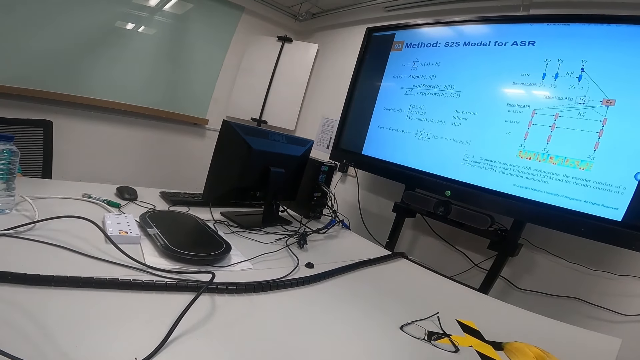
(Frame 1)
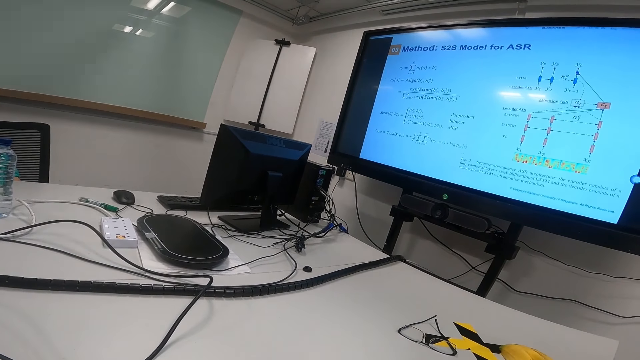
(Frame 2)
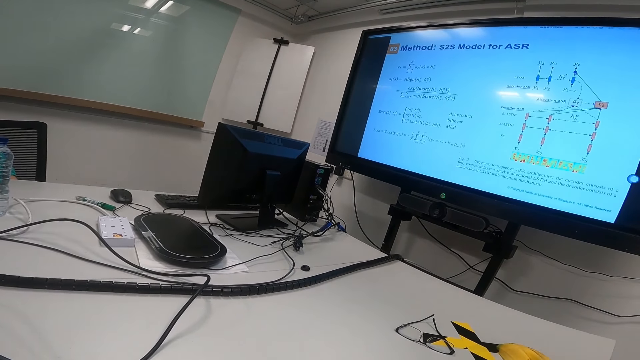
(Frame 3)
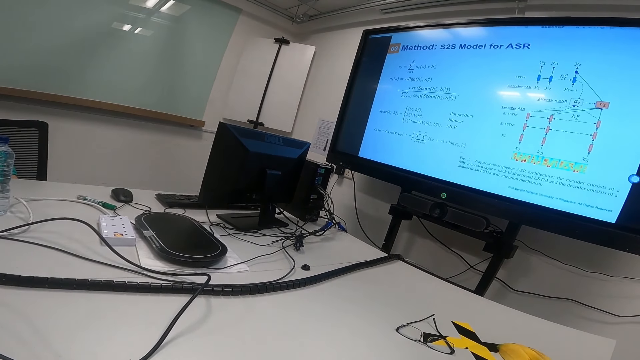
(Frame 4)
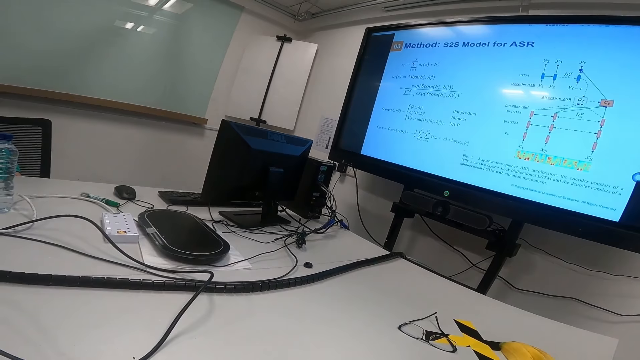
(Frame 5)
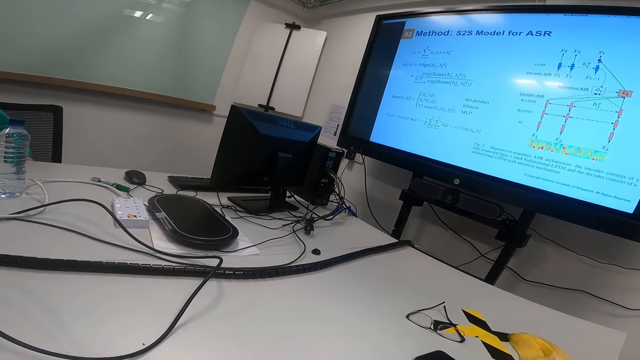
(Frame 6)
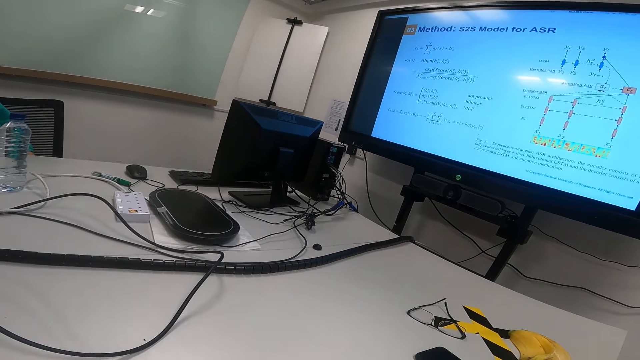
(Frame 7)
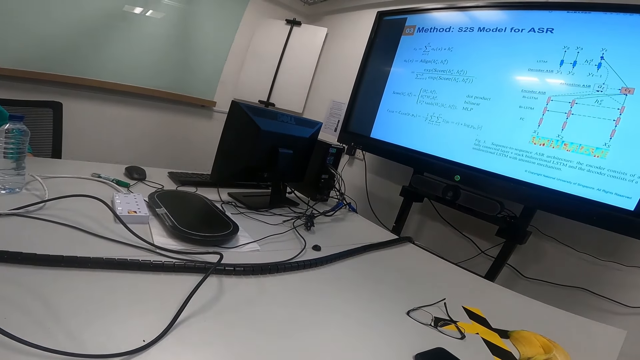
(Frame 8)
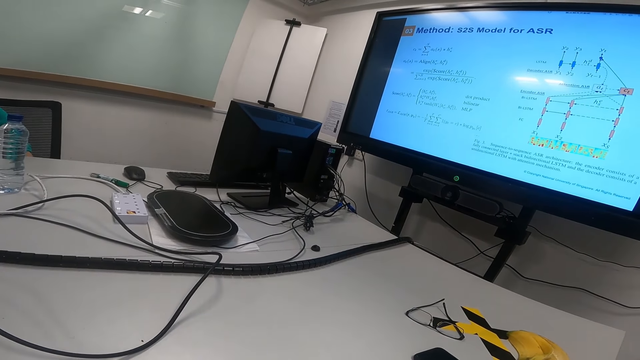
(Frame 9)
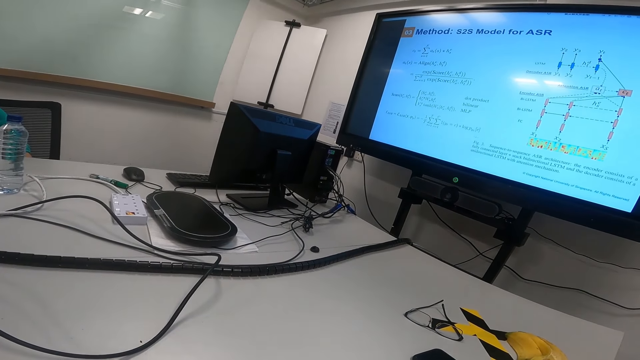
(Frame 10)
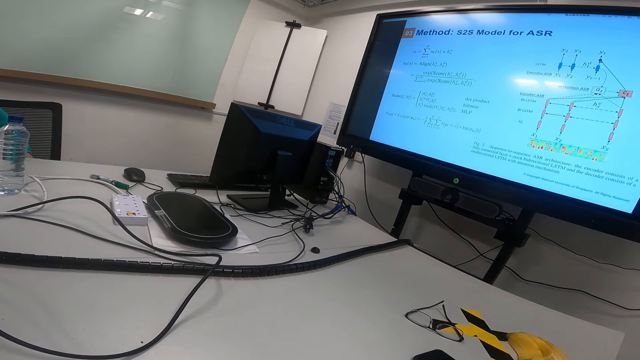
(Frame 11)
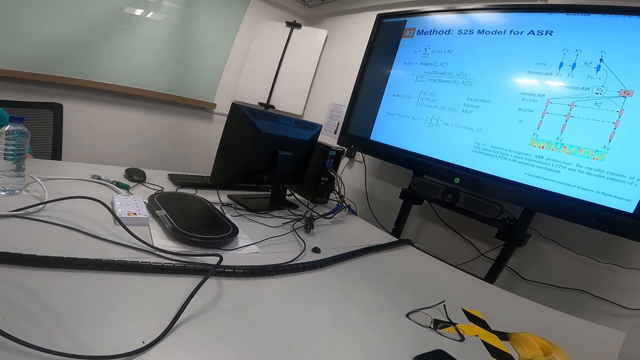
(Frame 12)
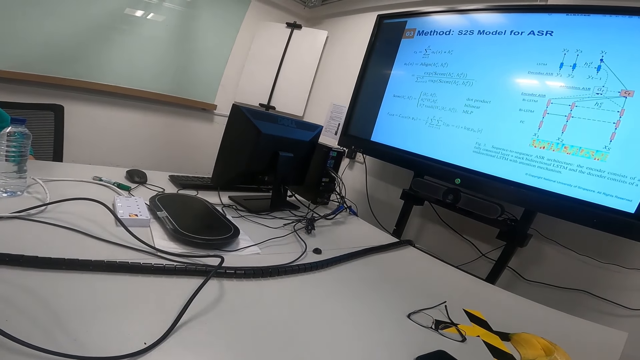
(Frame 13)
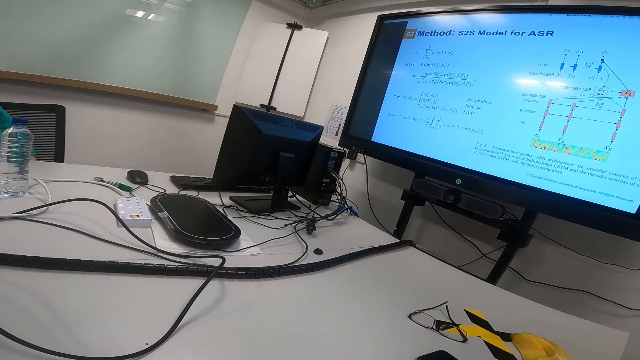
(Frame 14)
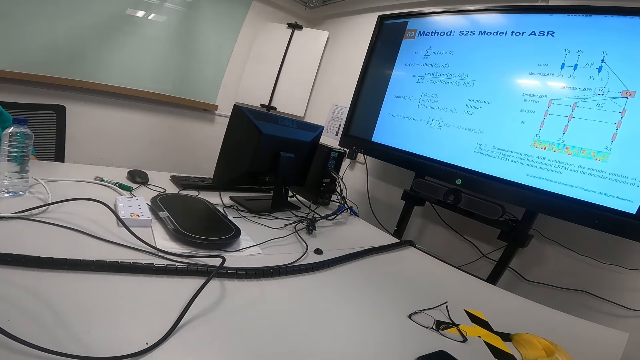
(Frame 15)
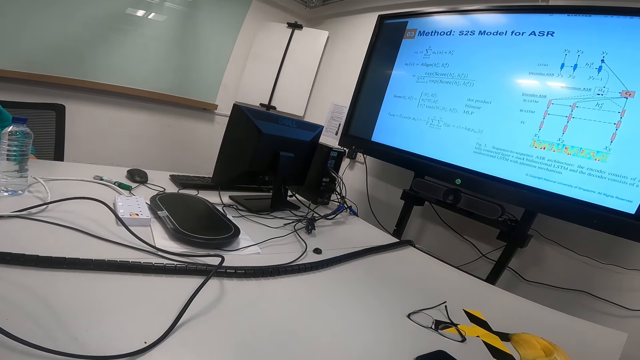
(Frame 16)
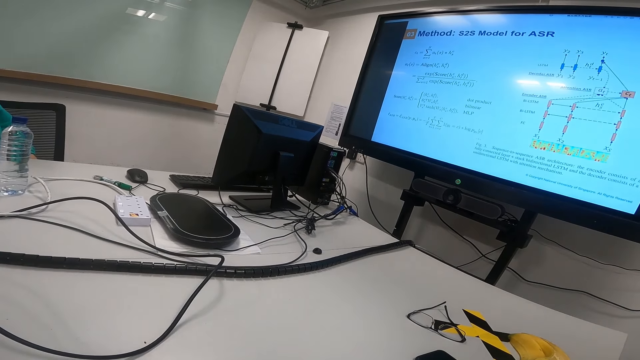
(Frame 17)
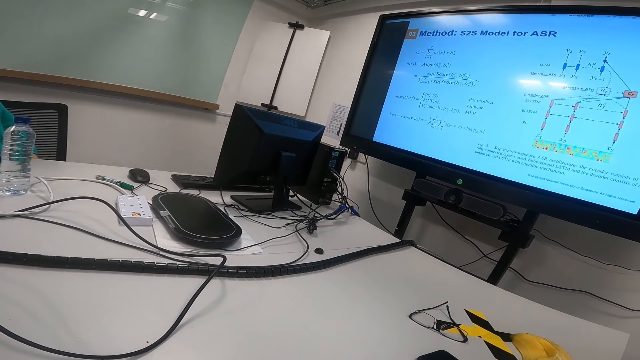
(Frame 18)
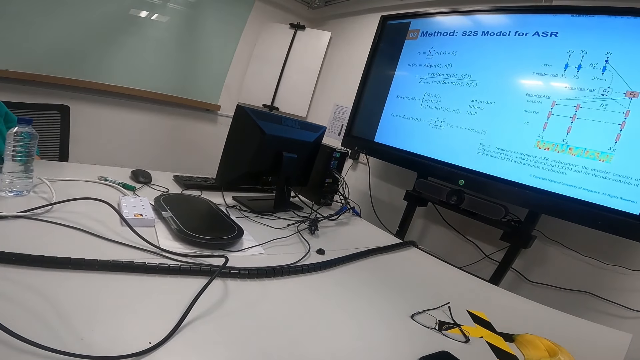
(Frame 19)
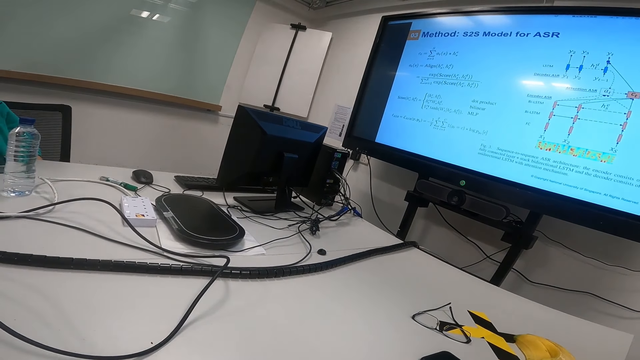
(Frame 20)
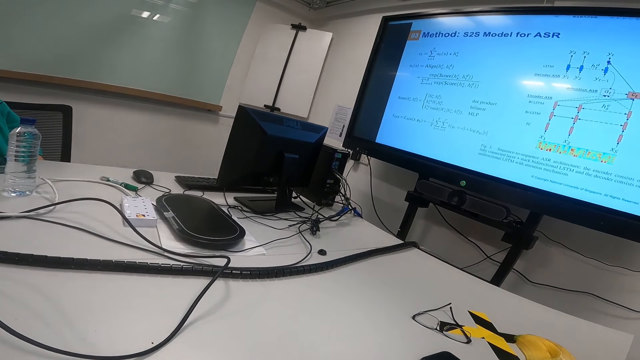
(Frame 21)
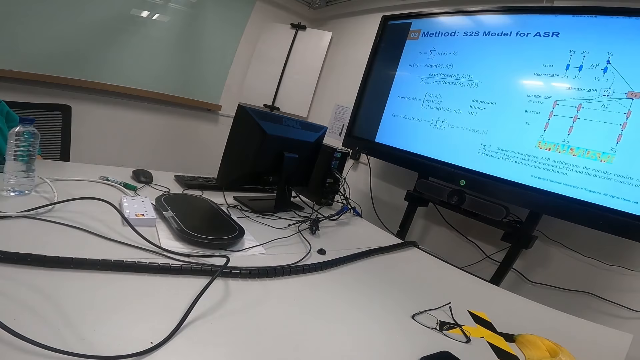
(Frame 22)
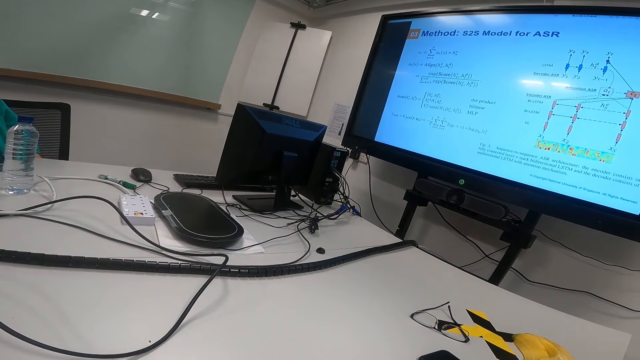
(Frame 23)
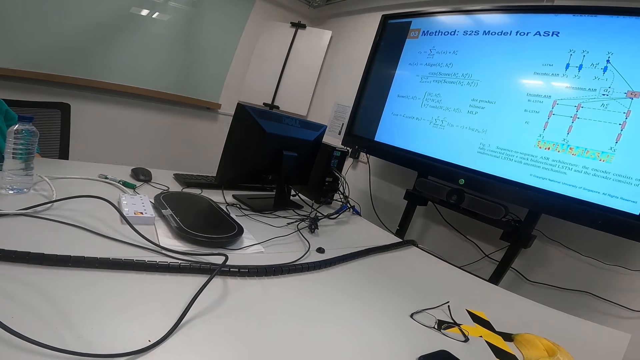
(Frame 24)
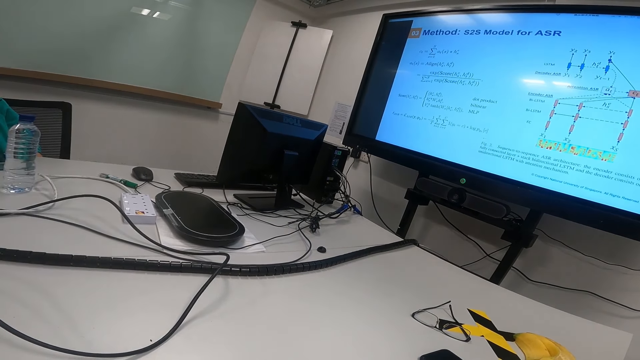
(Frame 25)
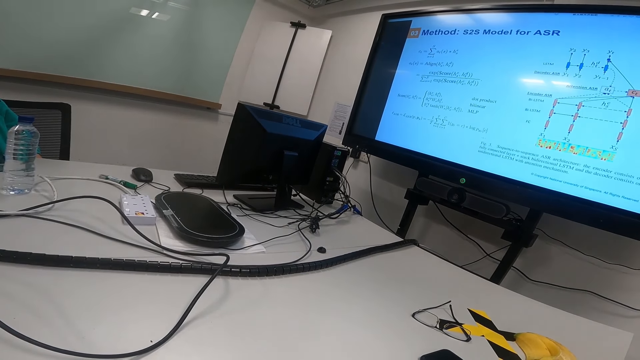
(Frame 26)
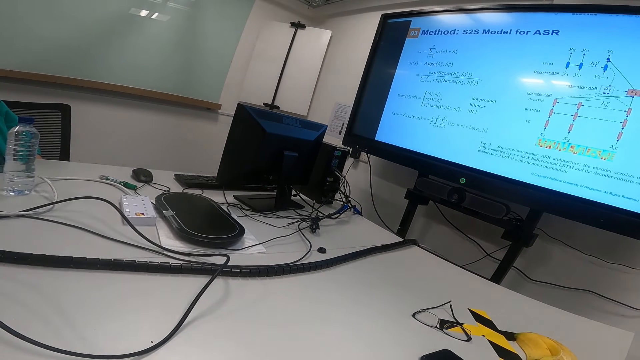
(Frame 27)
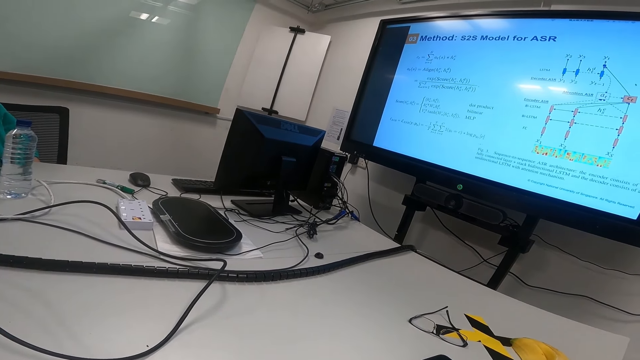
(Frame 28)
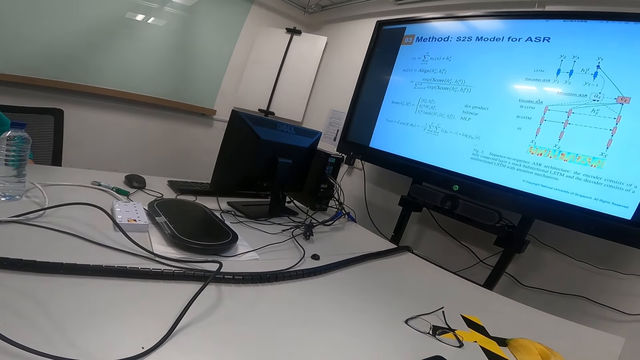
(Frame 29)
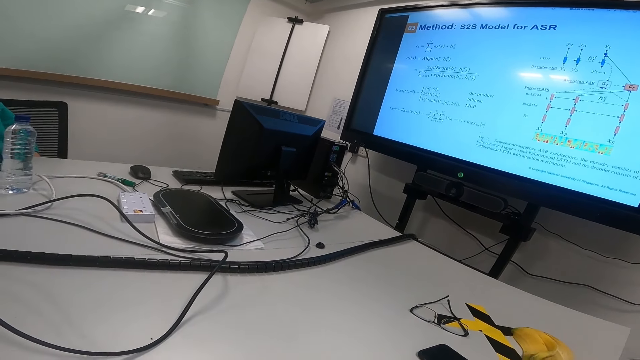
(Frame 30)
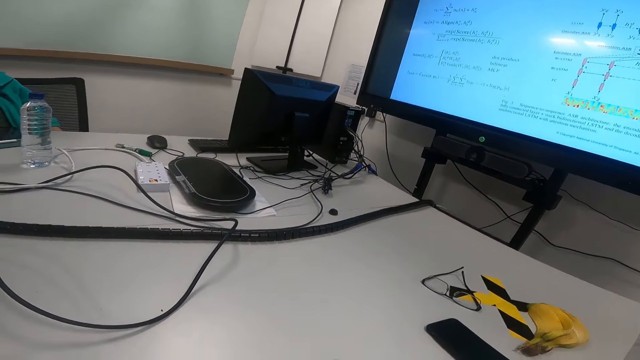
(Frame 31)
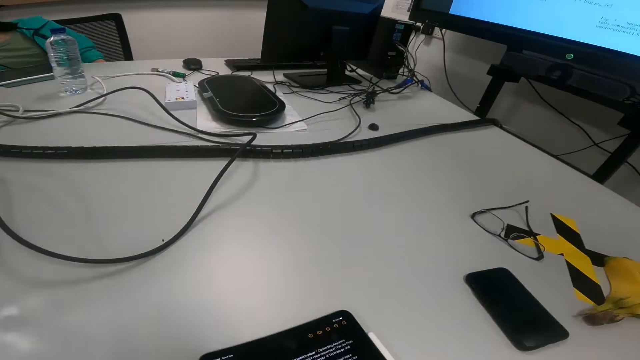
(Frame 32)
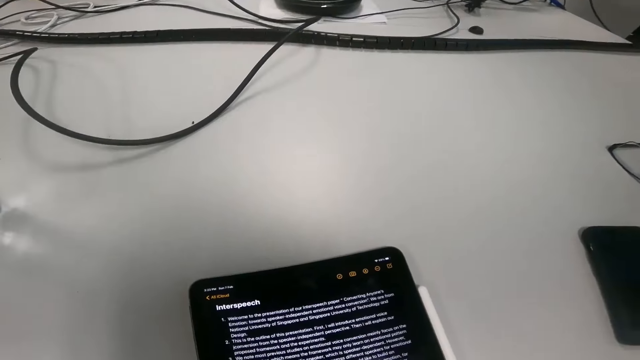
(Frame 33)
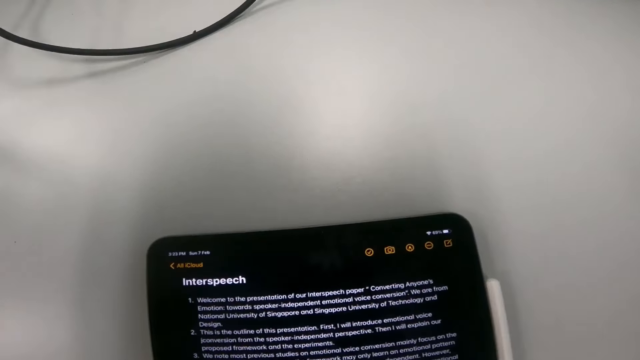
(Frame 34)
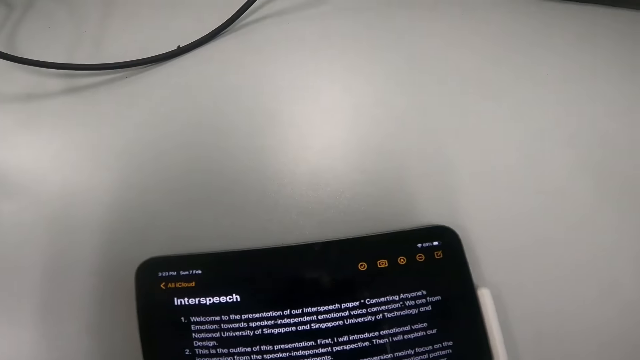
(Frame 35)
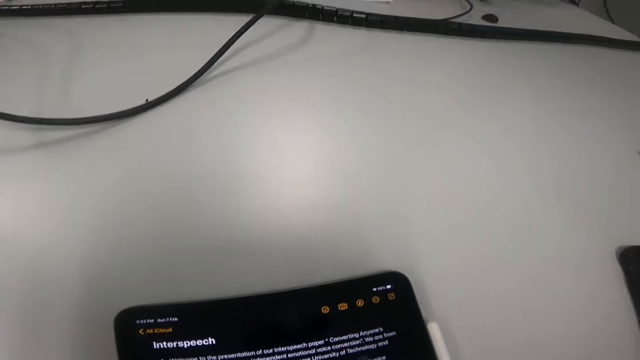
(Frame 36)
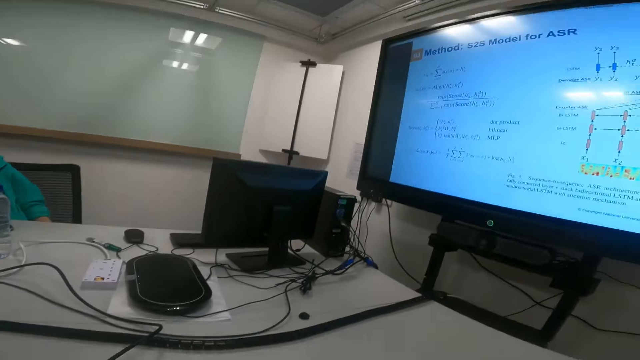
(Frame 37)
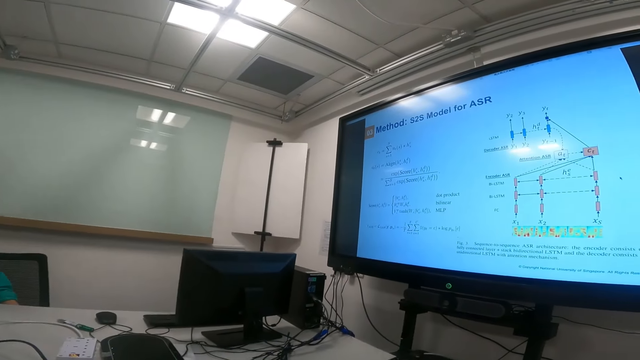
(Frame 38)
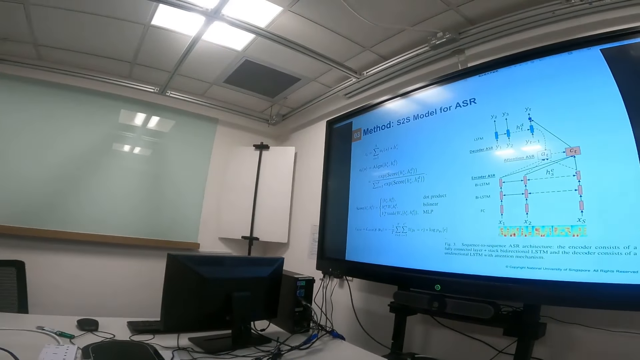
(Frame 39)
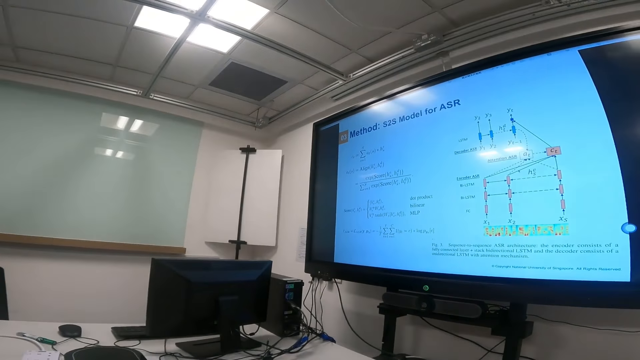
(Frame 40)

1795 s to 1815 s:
A man talks to a woman. The camera wearer reads on the tablet. They look at the screen.
